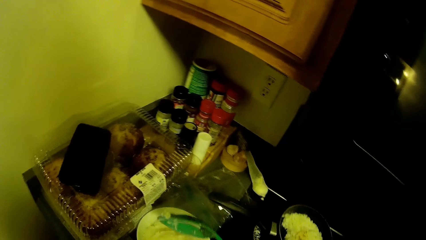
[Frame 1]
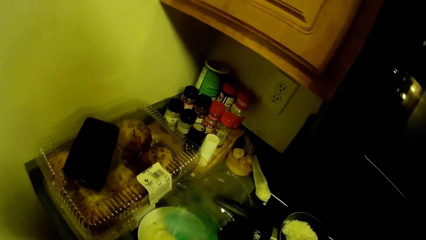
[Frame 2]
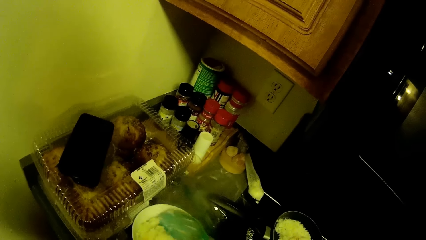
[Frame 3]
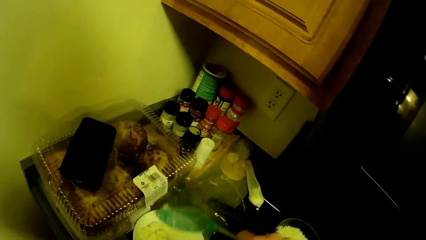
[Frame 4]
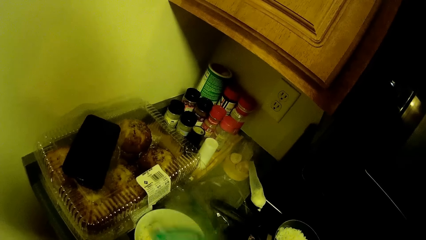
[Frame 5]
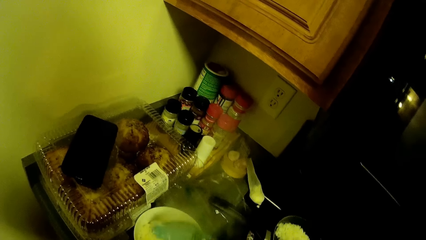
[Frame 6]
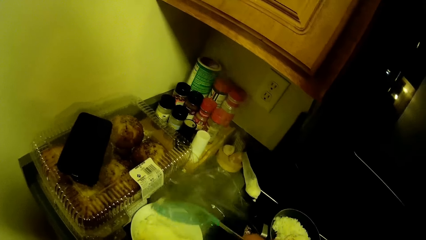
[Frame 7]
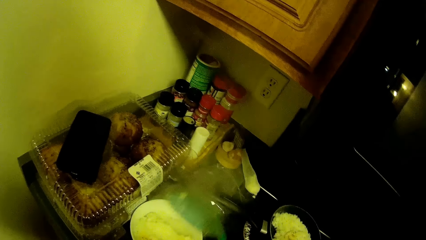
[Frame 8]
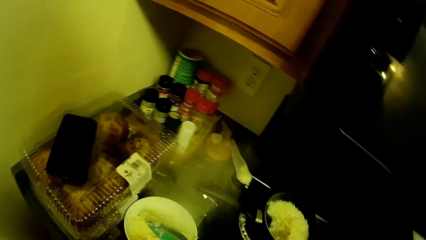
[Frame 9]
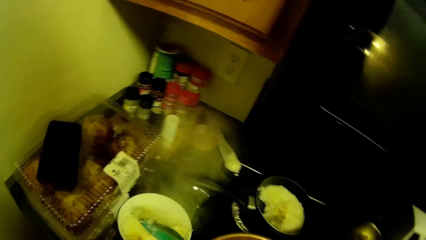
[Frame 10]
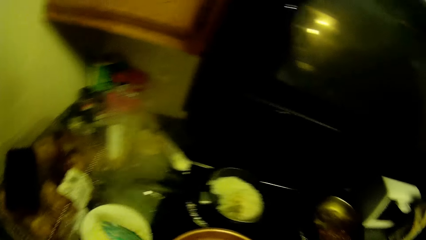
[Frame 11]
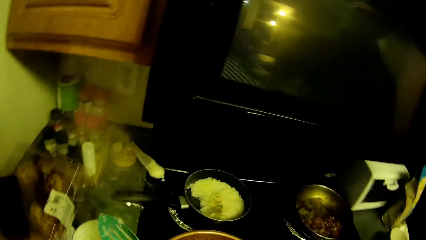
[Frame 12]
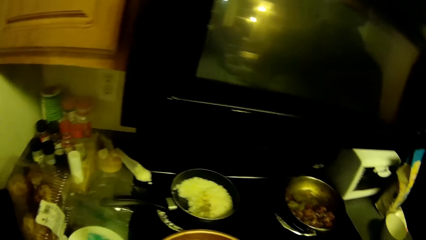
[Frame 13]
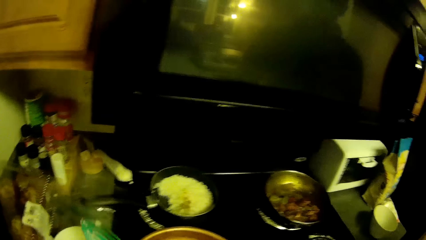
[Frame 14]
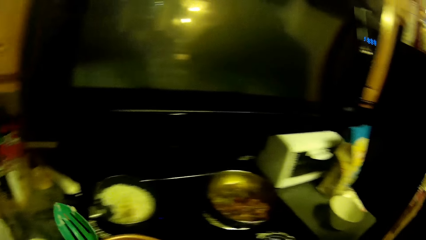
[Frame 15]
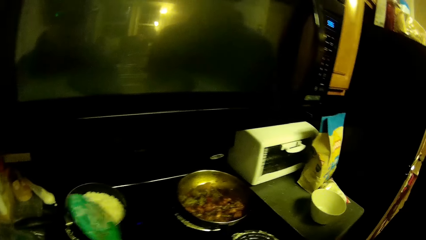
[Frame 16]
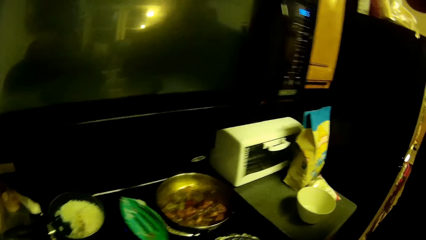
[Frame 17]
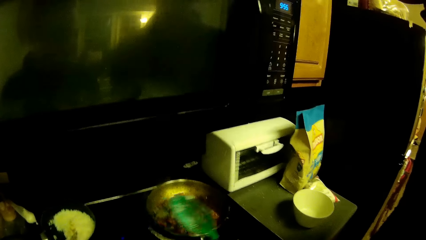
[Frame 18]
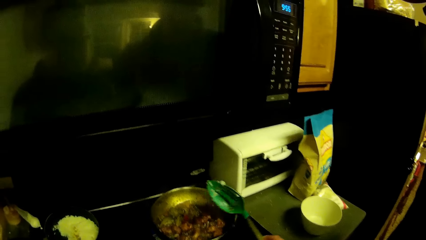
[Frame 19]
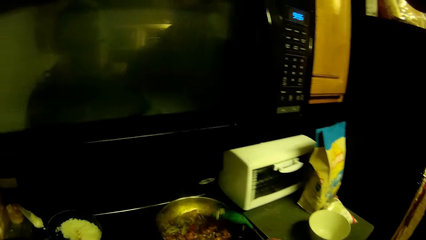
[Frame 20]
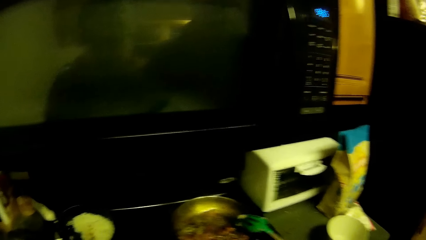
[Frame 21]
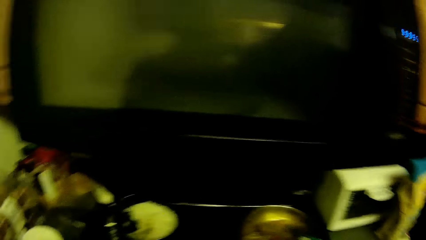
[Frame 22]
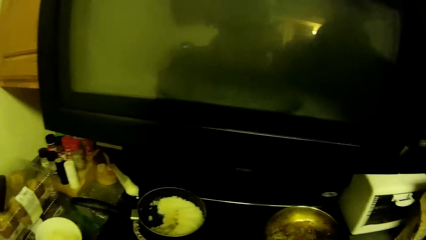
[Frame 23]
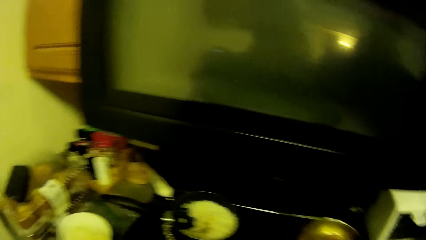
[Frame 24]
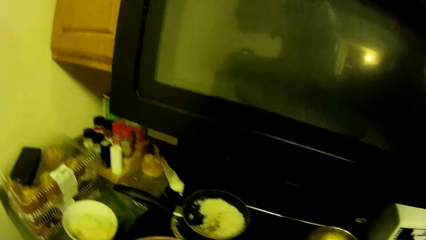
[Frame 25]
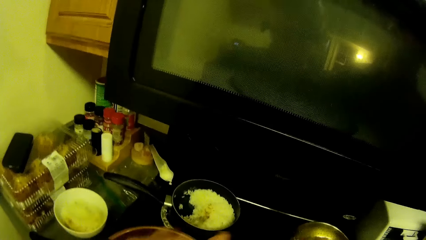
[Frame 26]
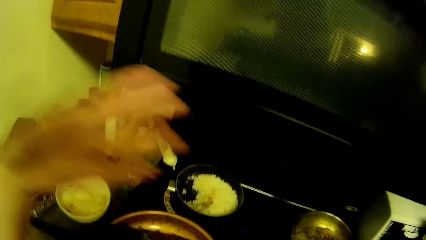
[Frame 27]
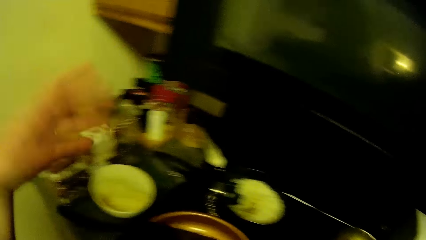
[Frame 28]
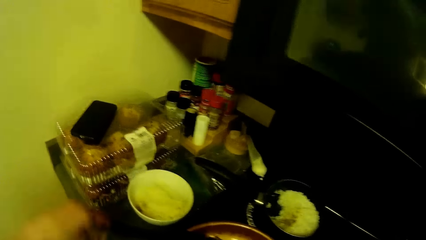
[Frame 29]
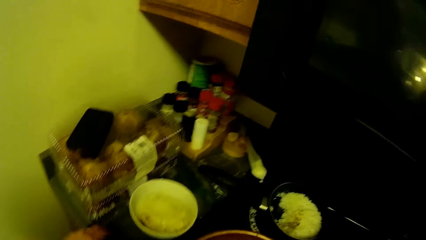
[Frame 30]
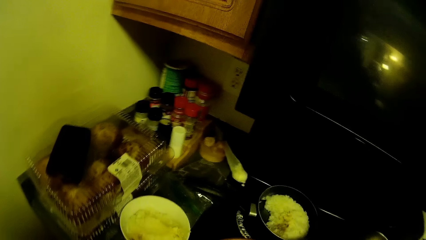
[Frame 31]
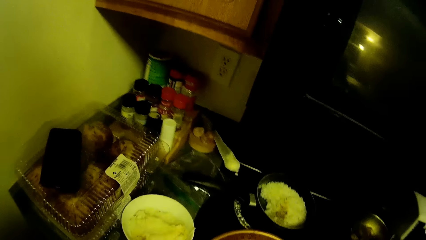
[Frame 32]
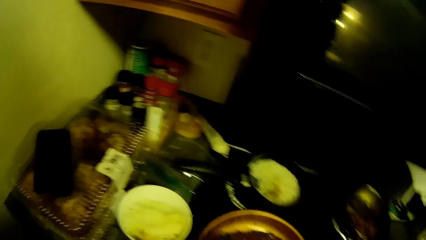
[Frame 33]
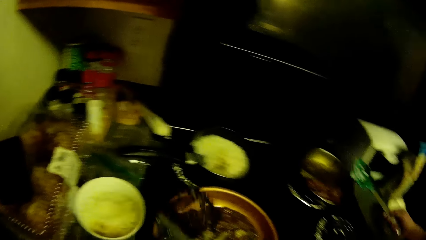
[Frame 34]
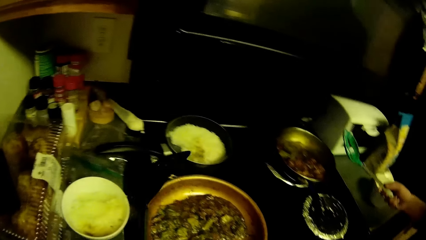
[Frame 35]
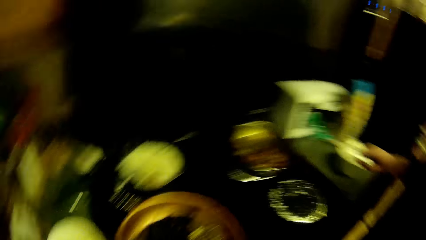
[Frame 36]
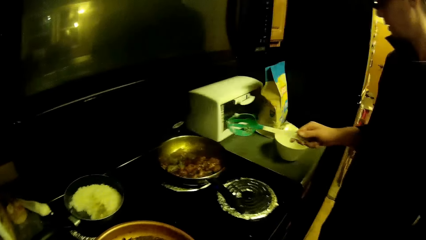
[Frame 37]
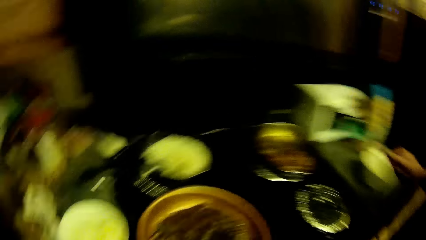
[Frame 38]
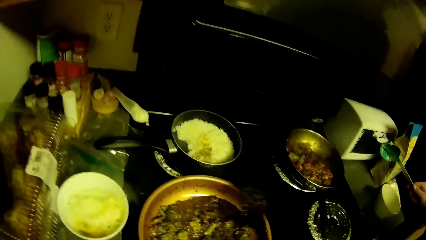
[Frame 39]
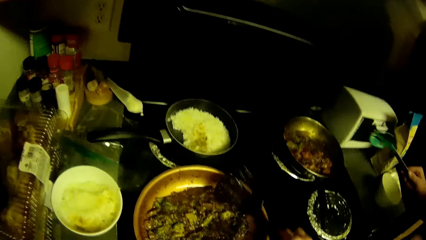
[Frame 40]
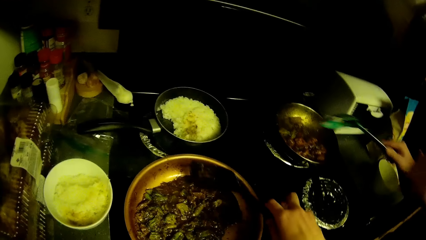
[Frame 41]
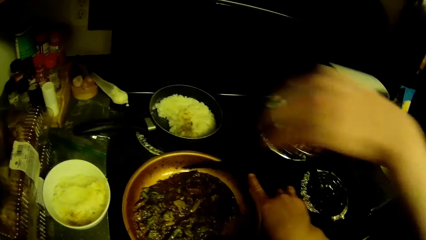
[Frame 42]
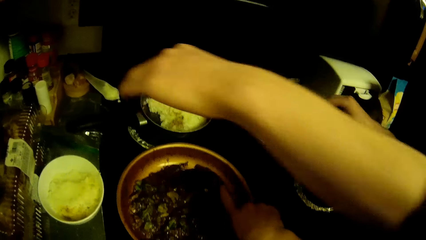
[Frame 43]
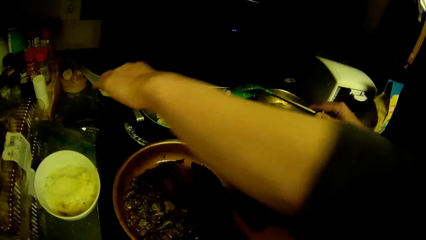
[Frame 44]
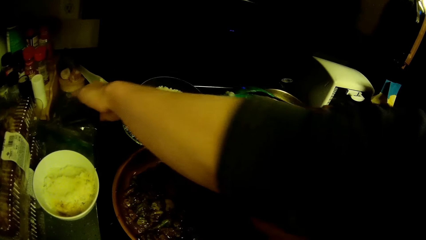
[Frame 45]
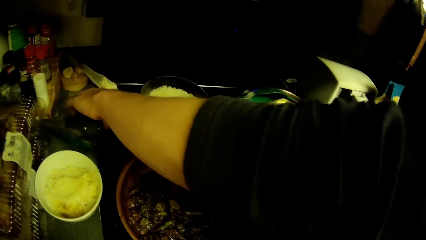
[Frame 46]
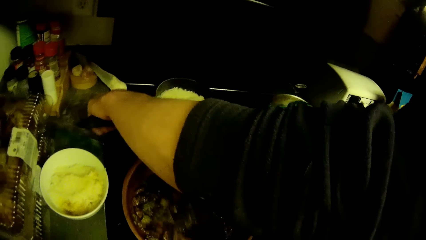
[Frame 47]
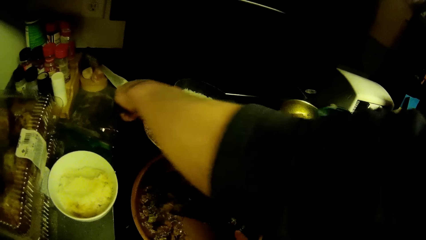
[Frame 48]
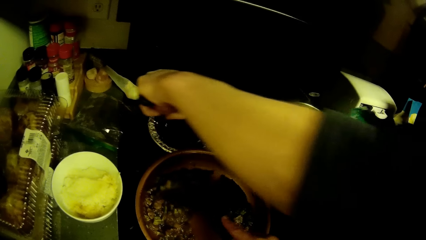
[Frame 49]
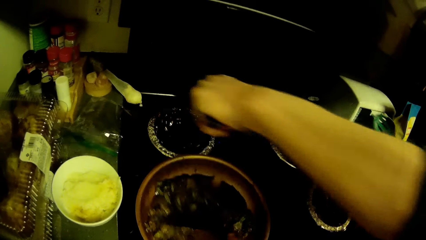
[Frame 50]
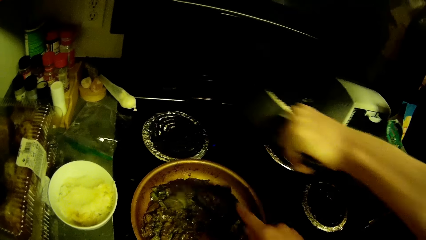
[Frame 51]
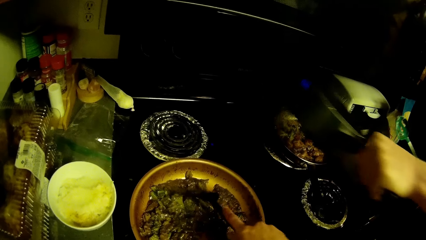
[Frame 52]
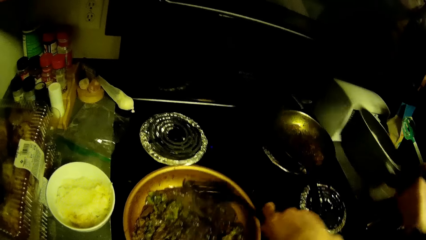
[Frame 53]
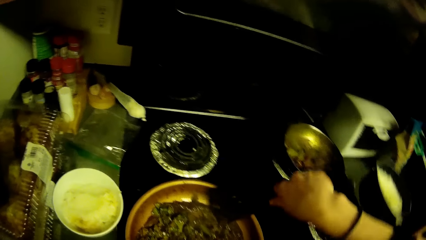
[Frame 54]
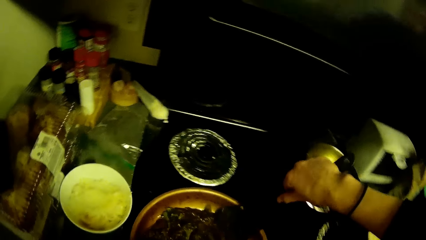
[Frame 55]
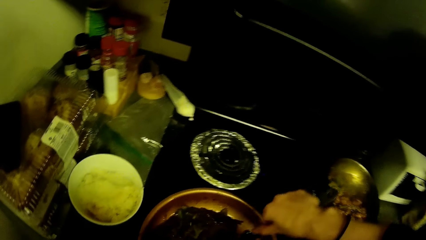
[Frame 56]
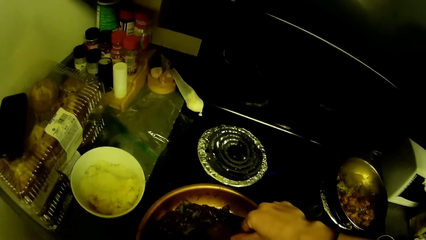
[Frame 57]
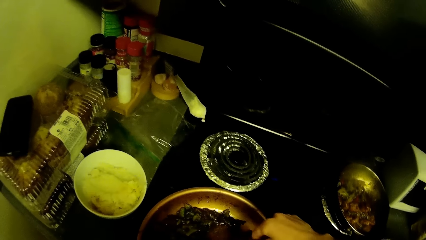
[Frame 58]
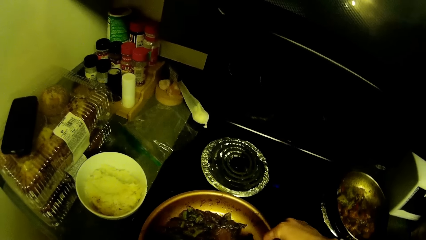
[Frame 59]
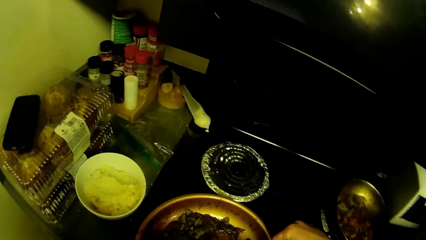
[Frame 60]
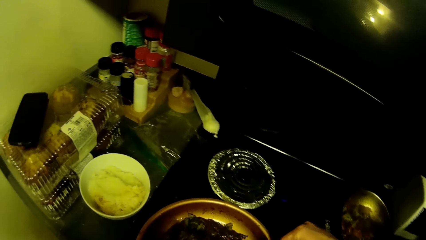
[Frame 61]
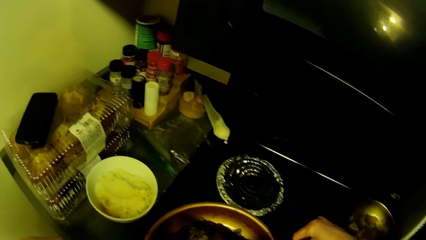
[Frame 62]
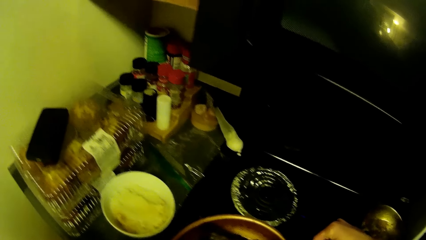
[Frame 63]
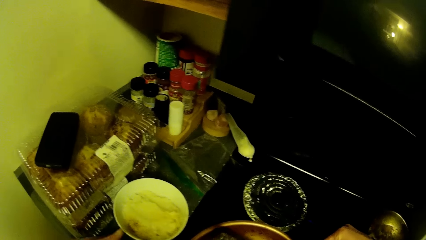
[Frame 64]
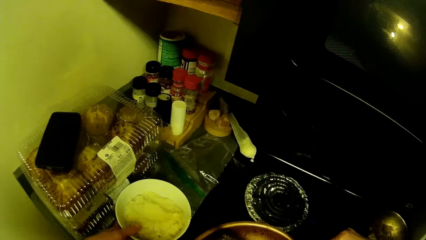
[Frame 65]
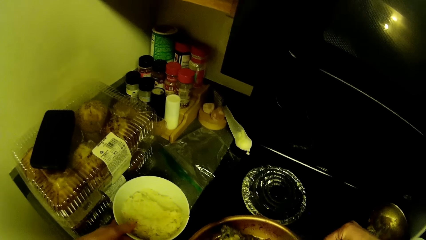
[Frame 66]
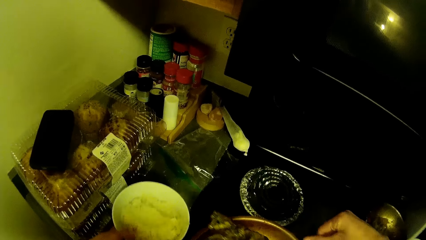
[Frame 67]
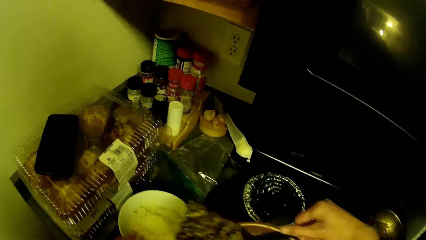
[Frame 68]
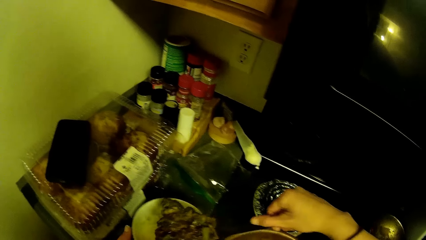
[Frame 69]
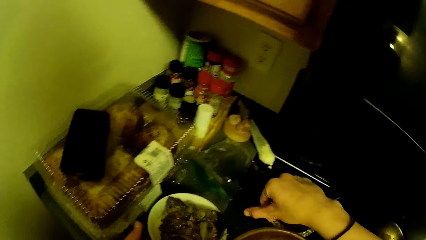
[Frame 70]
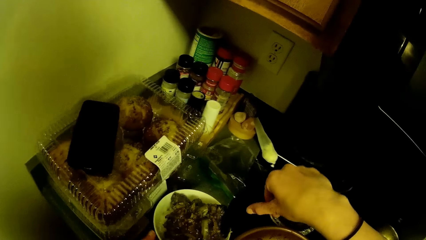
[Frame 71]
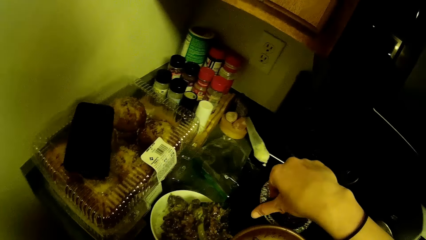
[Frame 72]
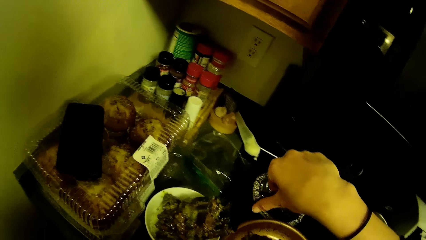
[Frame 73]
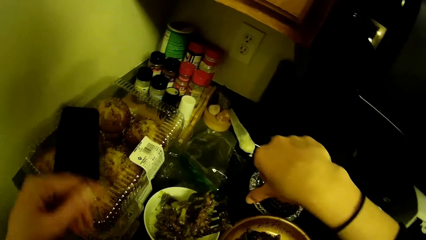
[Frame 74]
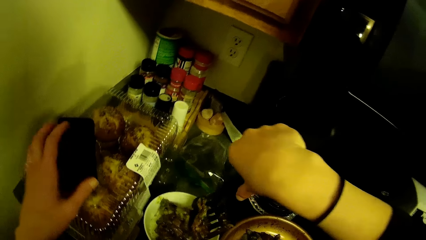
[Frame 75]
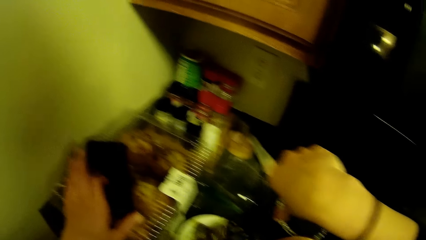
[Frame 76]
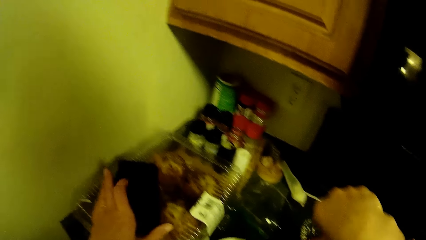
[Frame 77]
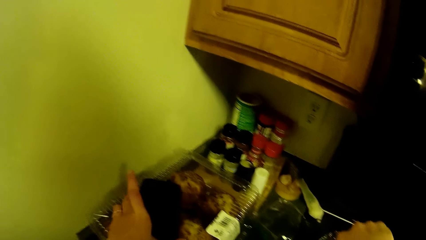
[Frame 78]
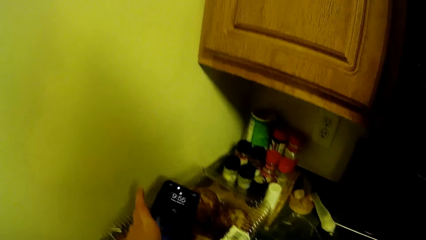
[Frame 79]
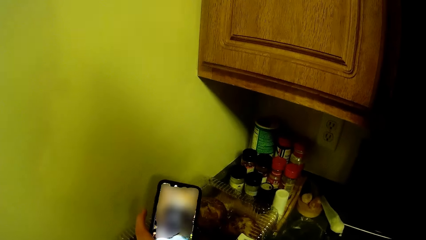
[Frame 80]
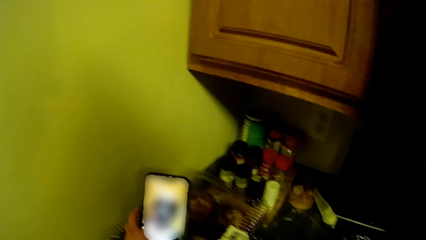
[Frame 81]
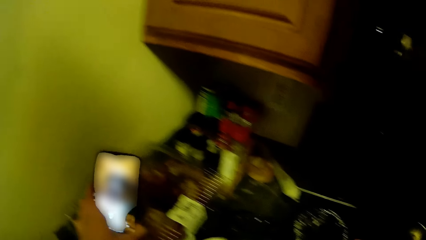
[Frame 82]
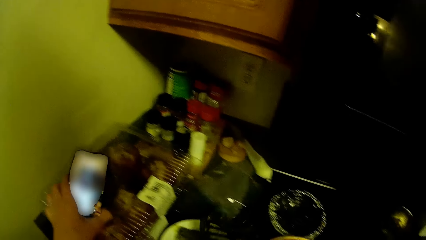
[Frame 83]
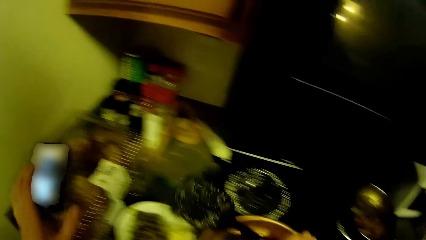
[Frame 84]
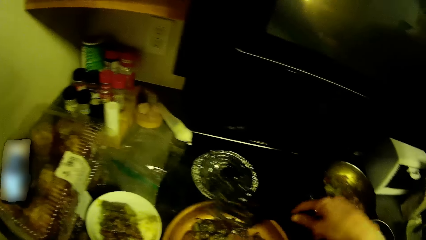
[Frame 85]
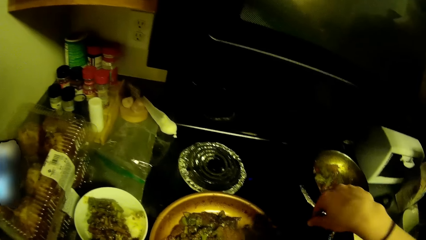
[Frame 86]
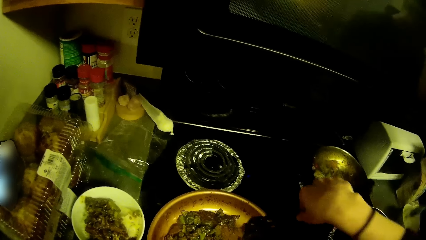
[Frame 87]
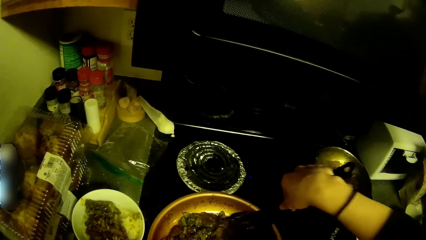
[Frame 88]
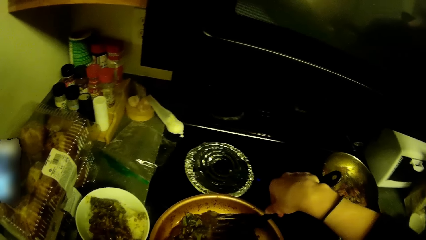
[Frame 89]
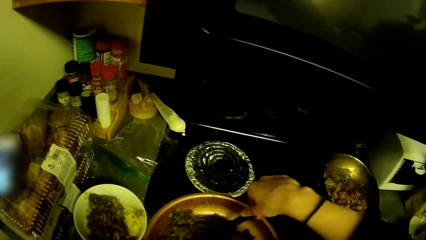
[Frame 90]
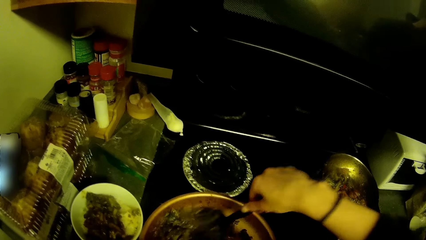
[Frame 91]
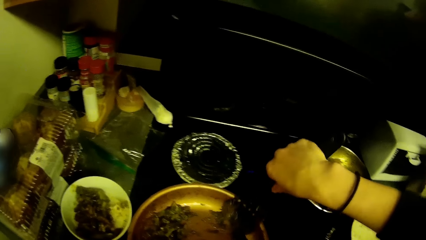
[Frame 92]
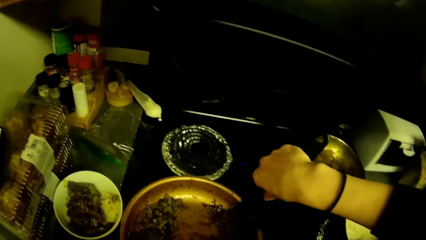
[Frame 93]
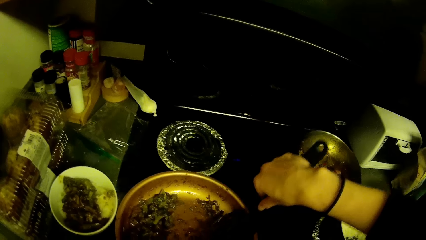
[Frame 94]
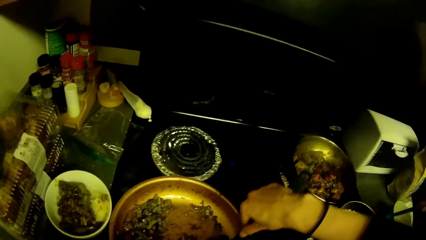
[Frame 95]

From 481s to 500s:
The camera wearer puts the rice in a bowl. They place the spoon on a pan. They hold a slotted turner. They stir the food in the pan with the spoon. A man holds a pot handle. The man removes the pot from the cooker. The camera wearer scoops the food from the pan with the spoon. They put the food in the bowl. They touch a phone. They pick the phone from the counter, look at the phone, and place the phone on the counter. They scoop the food from the pan with the spoon.
